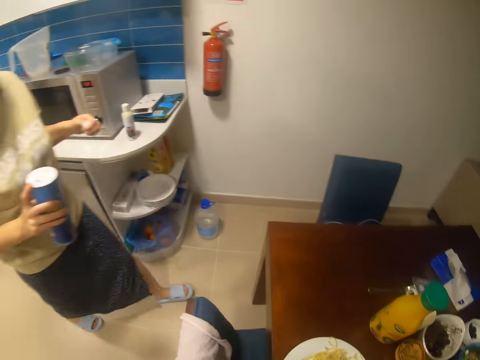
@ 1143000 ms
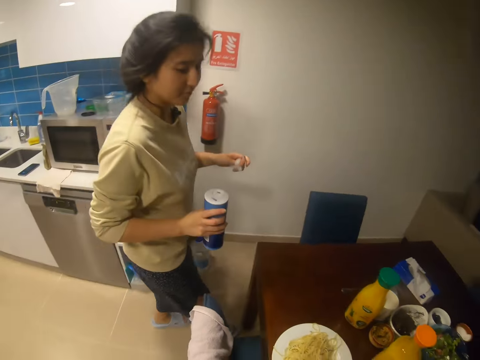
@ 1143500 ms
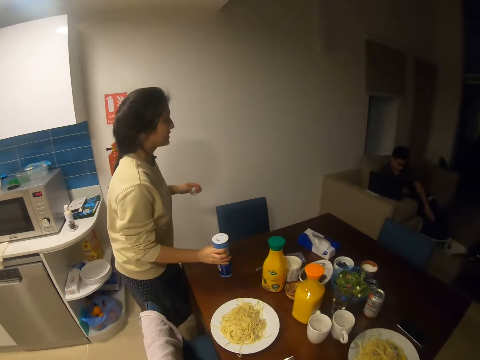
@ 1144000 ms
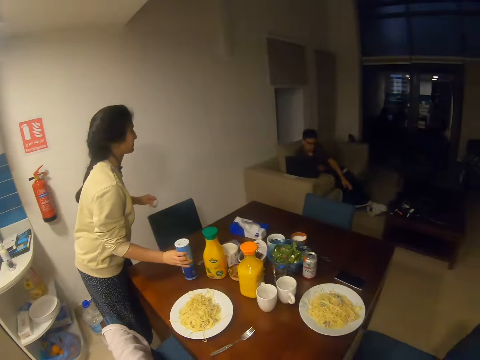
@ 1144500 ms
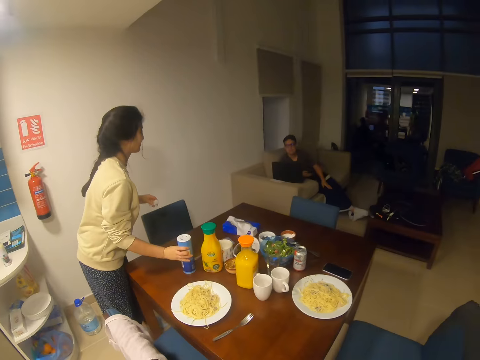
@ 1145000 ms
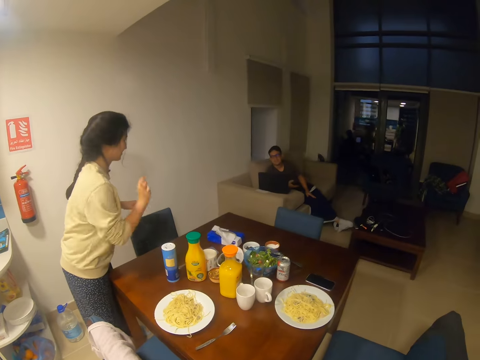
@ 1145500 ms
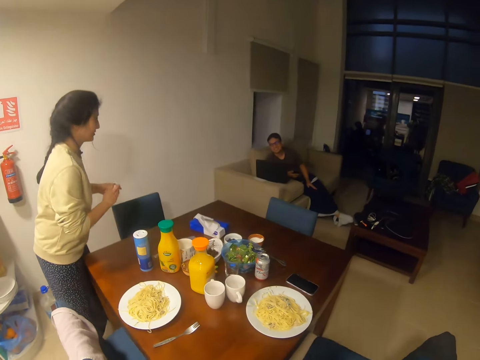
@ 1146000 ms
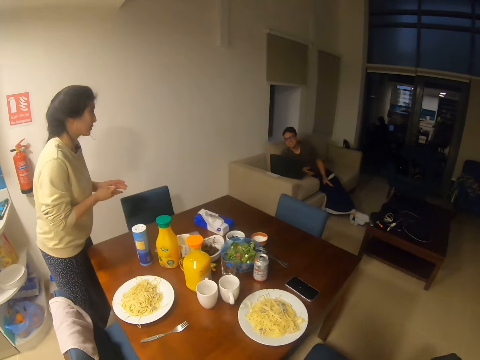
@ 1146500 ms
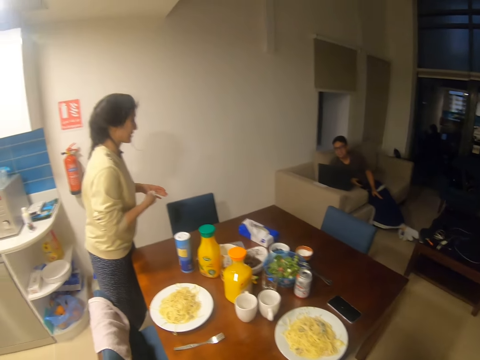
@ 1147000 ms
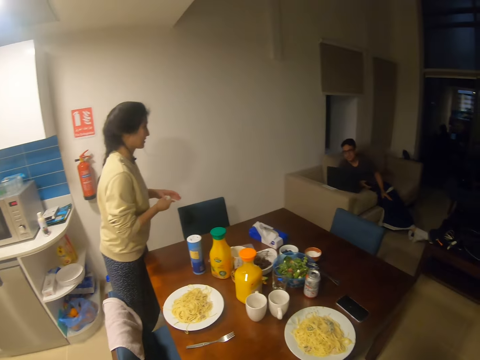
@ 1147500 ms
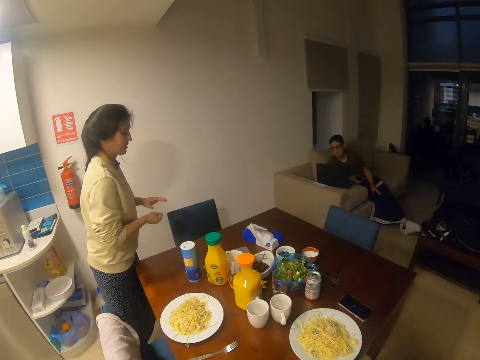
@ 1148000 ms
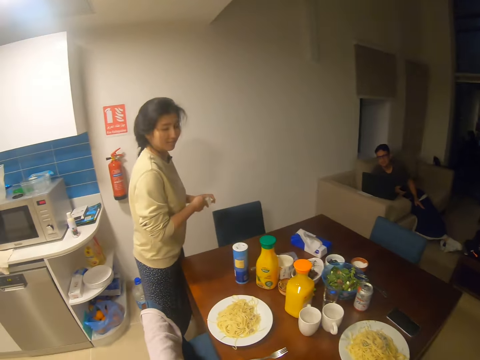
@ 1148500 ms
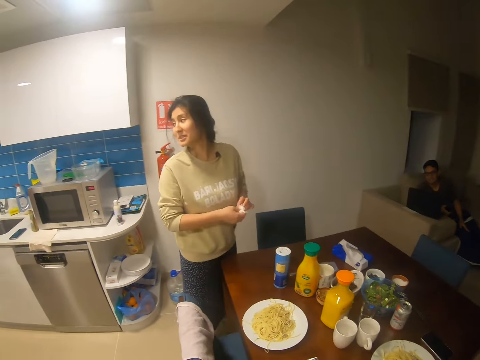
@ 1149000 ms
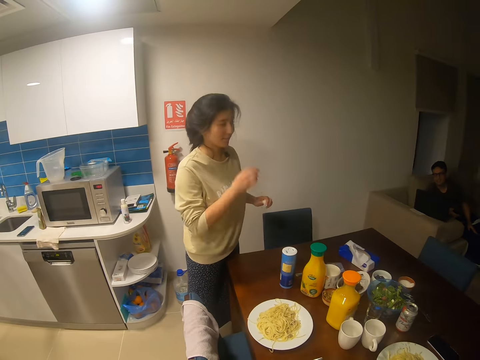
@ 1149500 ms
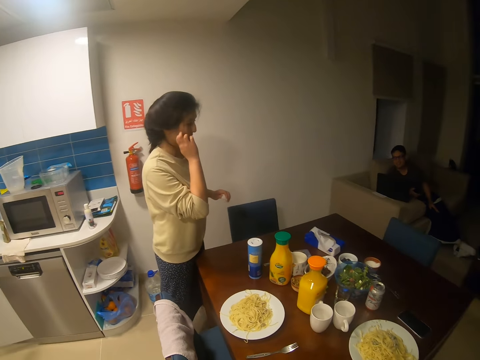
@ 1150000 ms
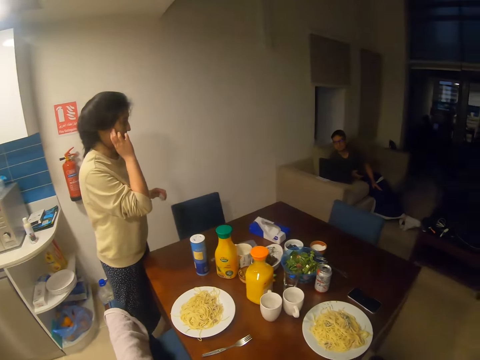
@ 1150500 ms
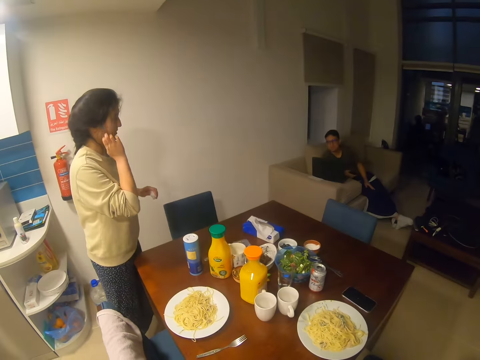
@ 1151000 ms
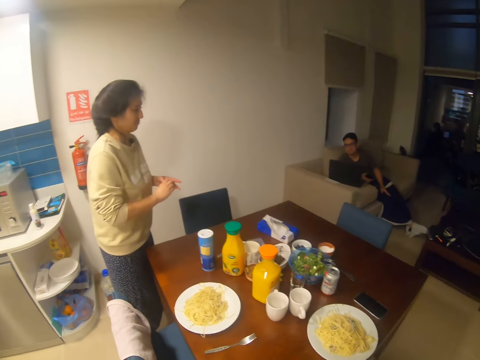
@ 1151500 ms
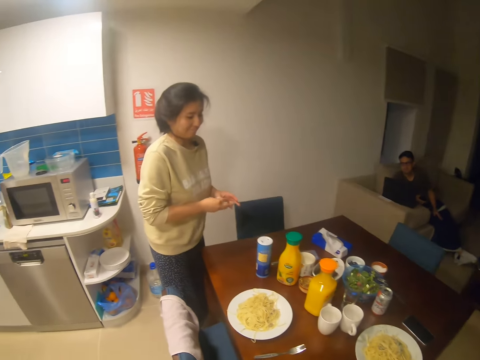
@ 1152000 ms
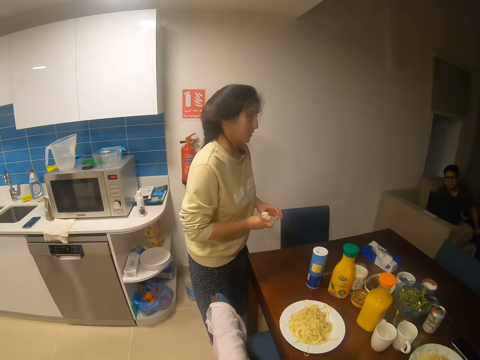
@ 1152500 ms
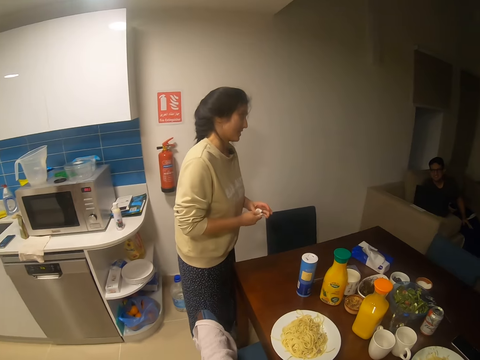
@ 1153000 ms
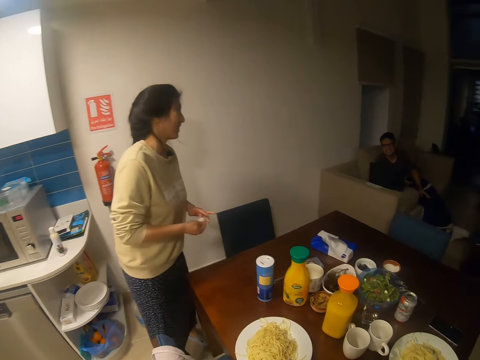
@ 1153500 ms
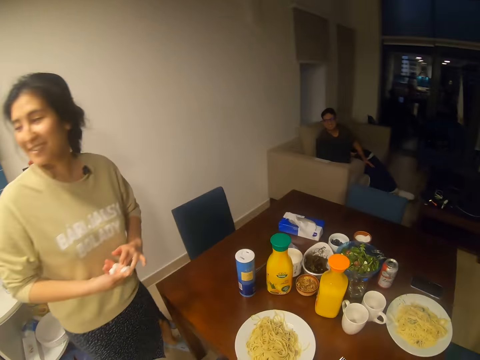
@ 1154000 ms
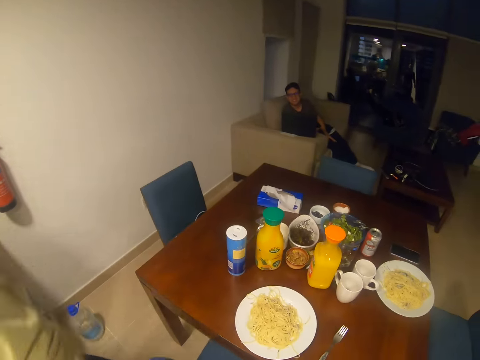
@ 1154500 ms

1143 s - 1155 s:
A woman holds an object. The woman places the object on the table. The woman converses with a man, another woman and the camera wearer. The man sits in the sofa.

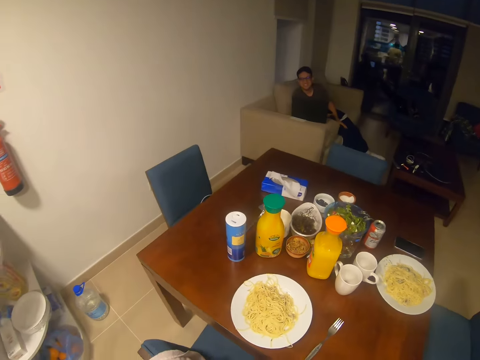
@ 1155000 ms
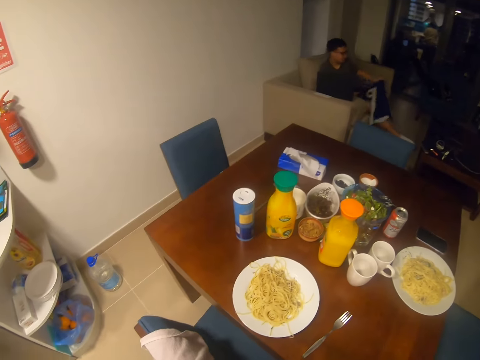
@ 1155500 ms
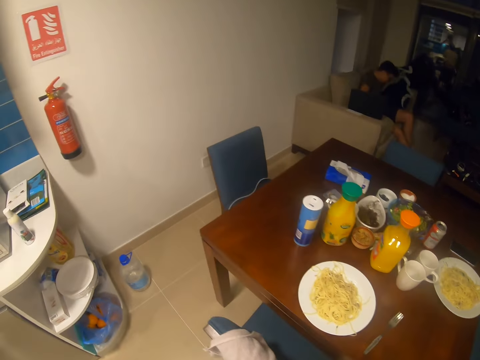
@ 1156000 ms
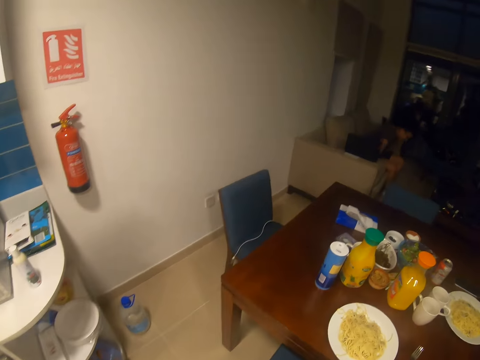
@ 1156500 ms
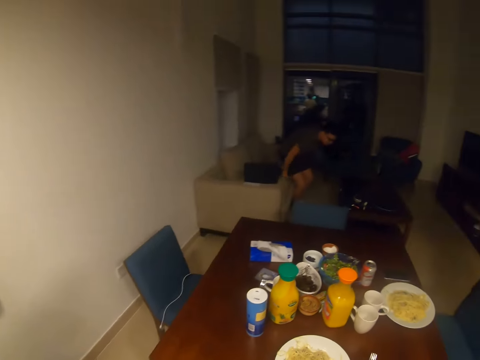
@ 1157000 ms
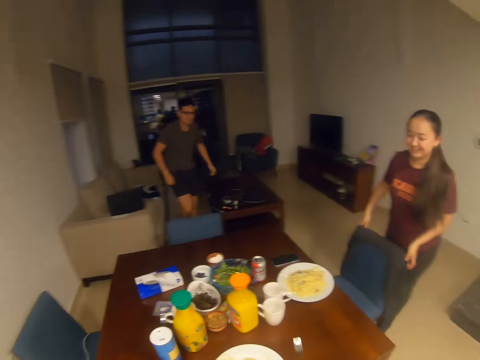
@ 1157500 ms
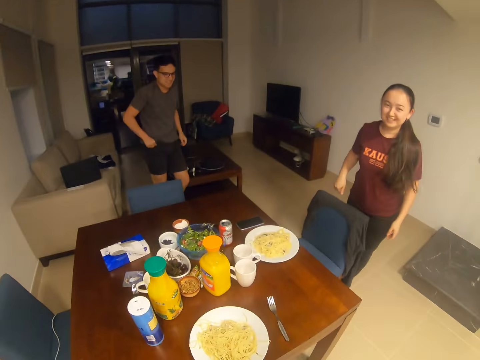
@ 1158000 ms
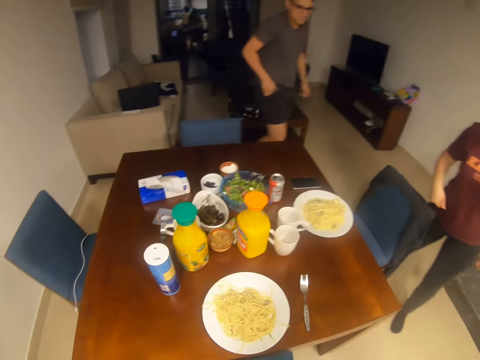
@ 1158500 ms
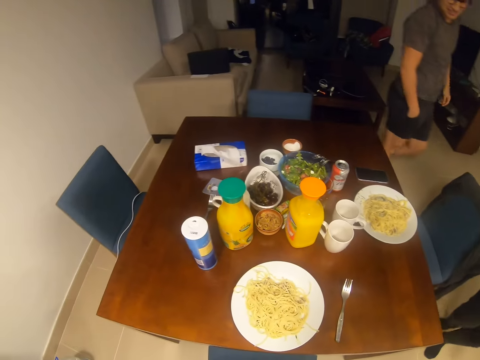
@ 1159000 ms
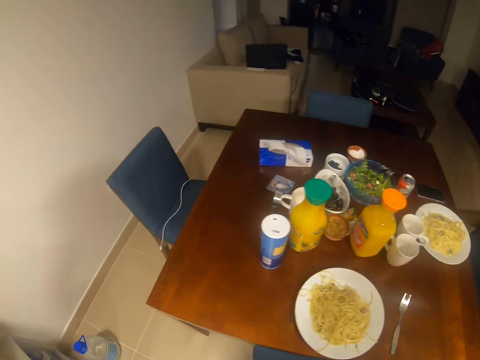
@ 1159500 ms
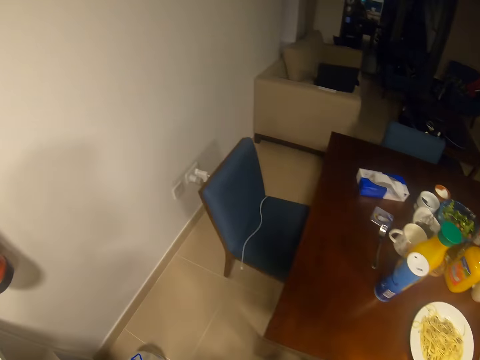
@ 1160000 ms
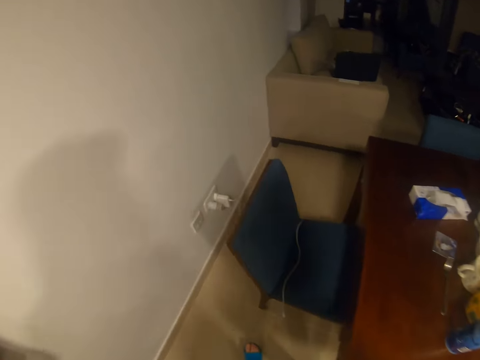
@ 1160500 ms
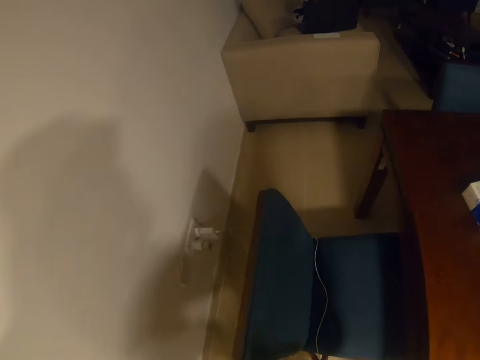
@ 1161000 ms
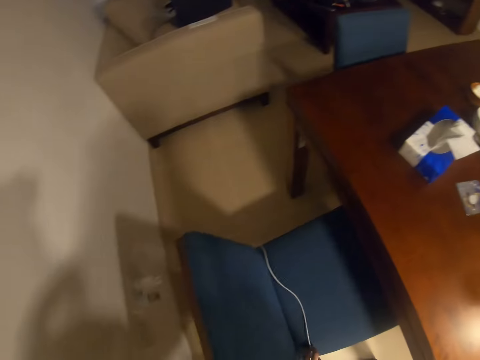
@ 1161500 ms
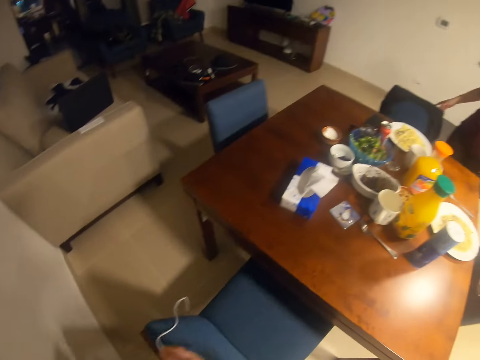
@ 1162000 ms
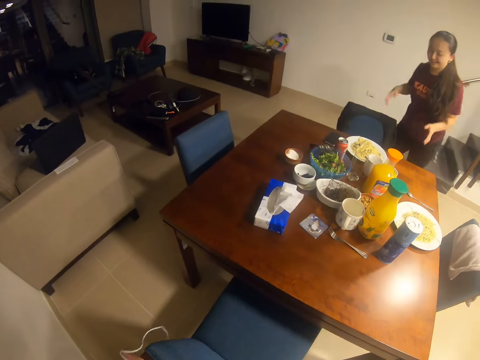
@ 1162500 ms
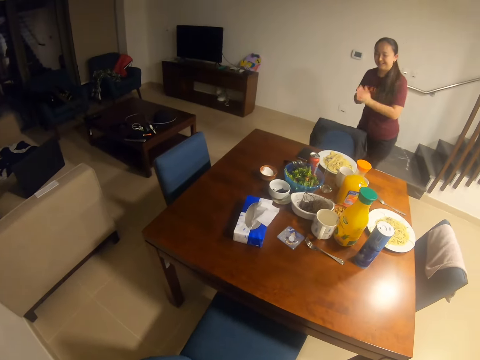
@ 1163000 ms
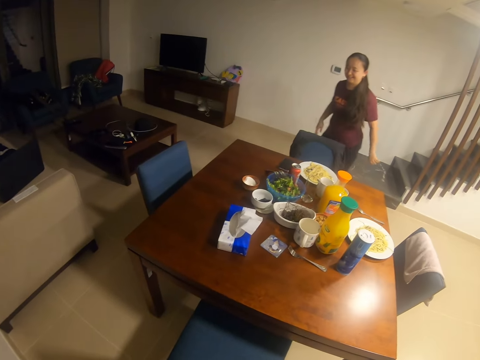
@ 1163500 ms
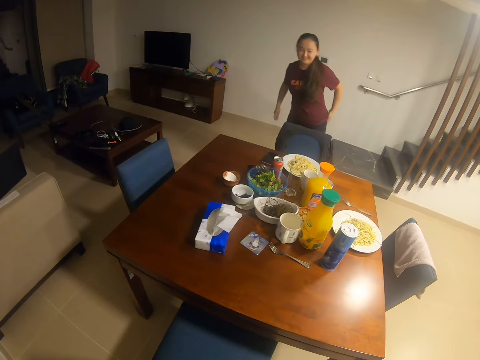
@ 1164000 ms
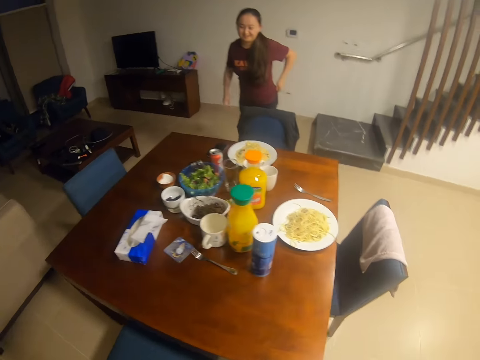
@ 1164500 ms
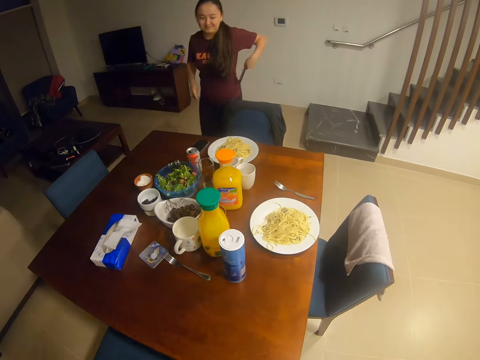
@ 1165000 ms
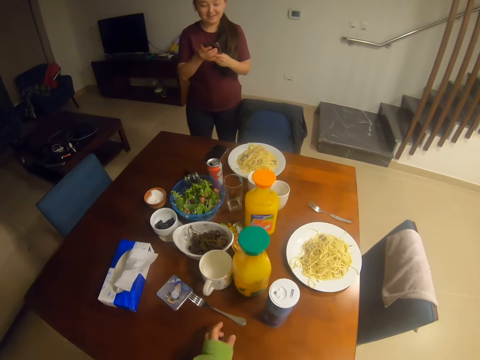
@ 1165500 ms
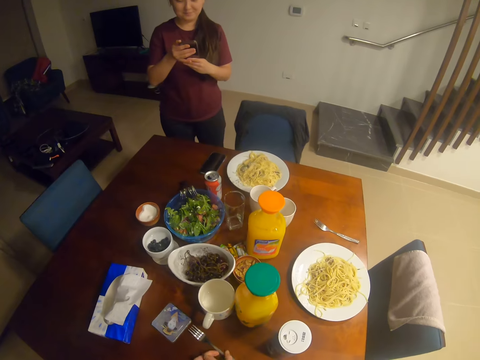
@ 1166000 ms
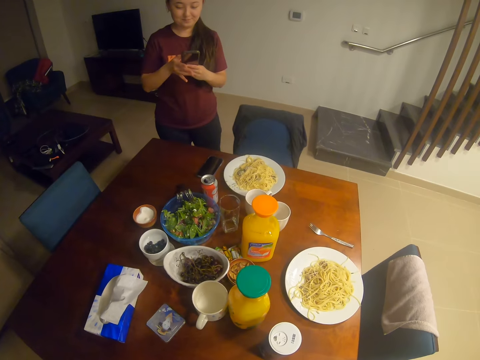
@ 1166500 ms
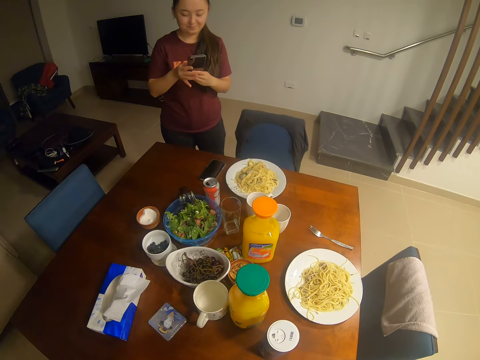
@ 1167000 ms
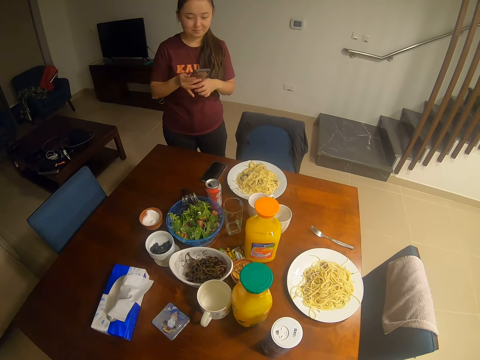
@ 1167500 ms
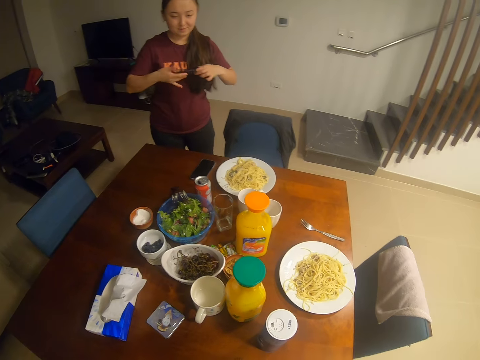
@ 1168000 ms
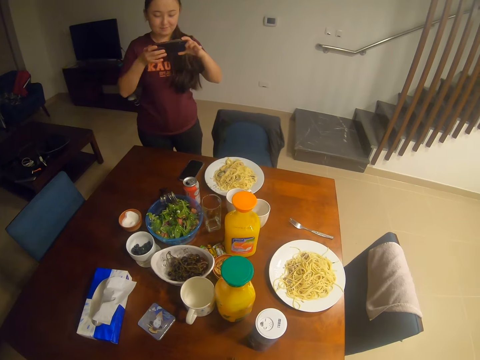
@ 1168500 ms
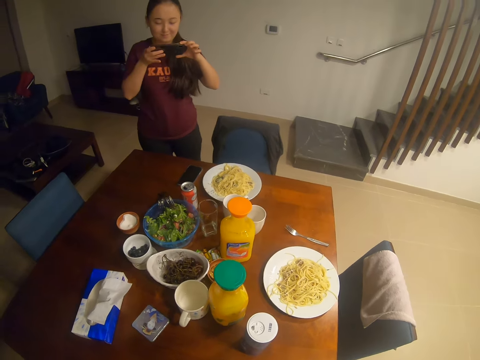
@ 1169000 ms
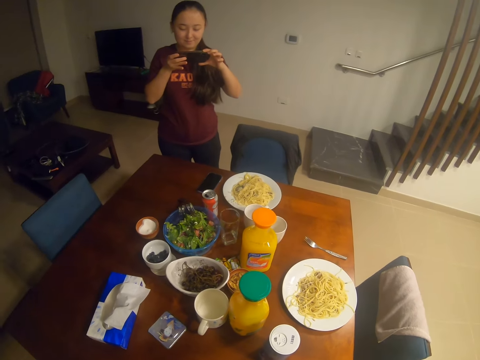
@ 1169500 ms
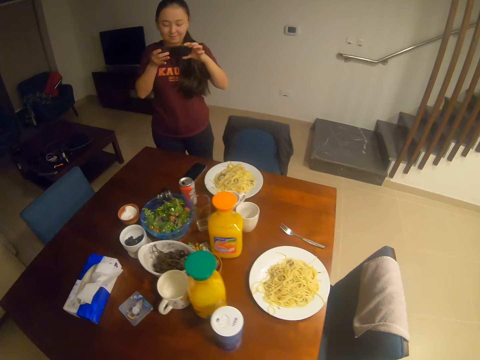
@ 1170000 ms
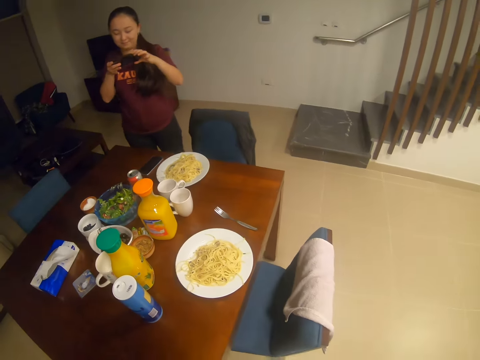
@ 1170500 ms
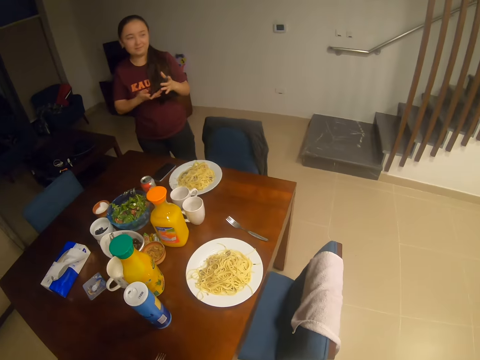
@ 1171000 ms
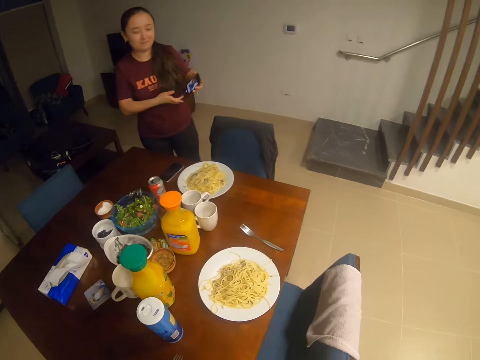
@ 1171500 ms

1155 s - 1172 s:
The camera wearer stands in the house. A man stands up. A woman holds the chair. The man walks in the house. The woman walks in the house. The camera wearer walks in the house and holds the chair. The woman removes a phone from her back pocket. The woman holds the phone, presses the phone and takes a photo.
